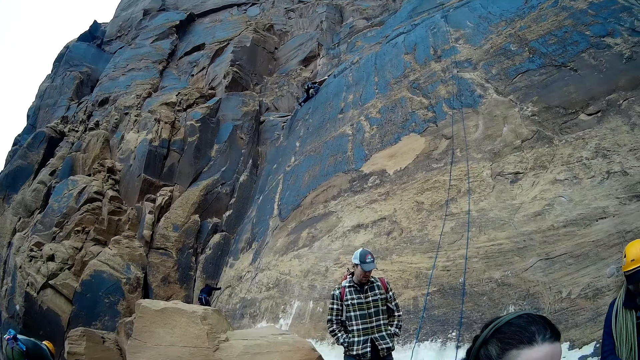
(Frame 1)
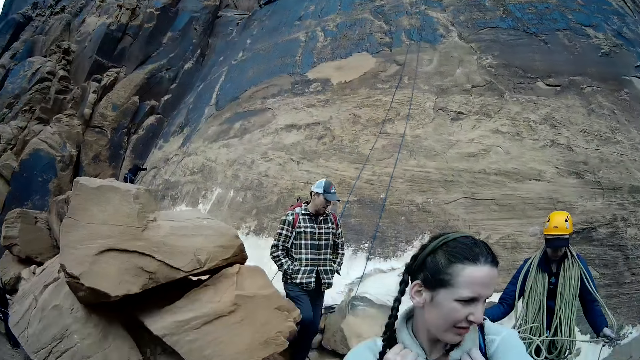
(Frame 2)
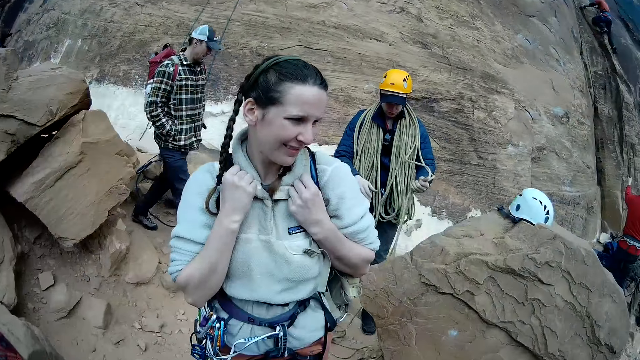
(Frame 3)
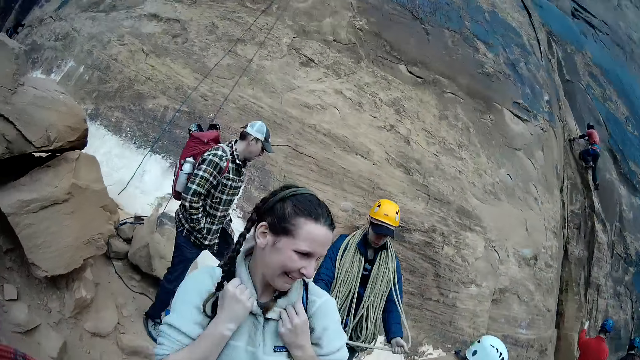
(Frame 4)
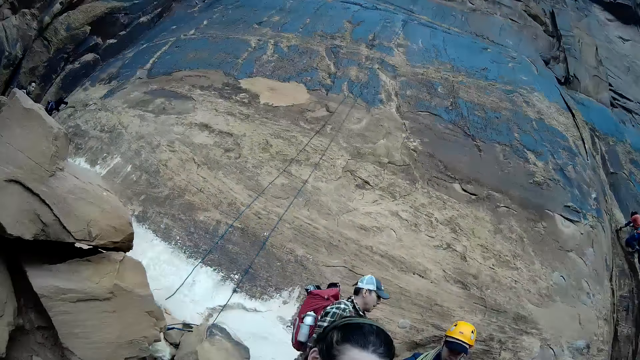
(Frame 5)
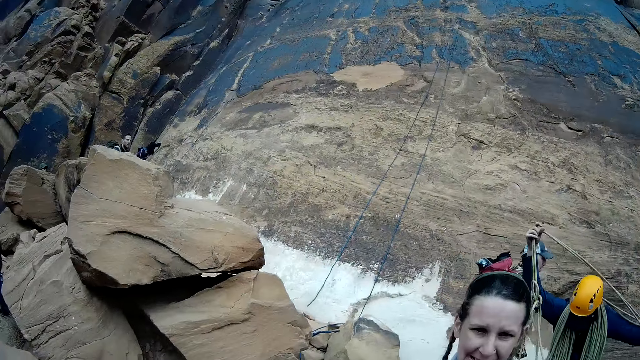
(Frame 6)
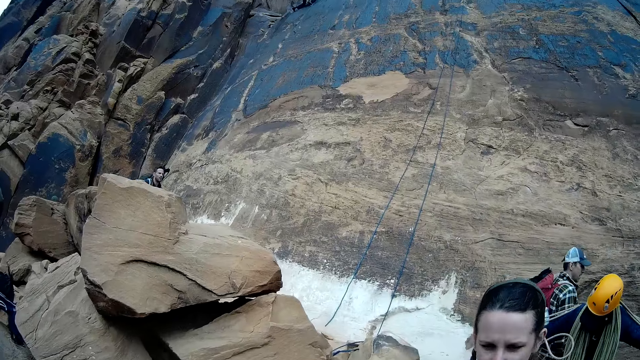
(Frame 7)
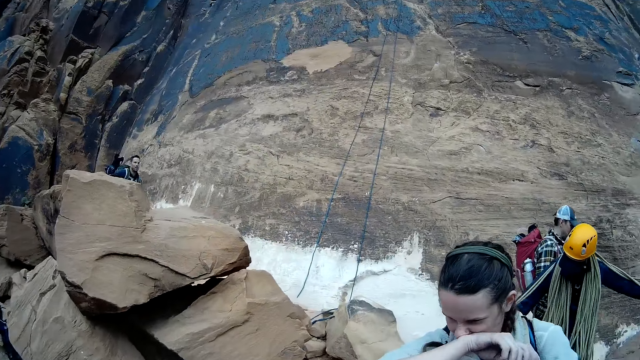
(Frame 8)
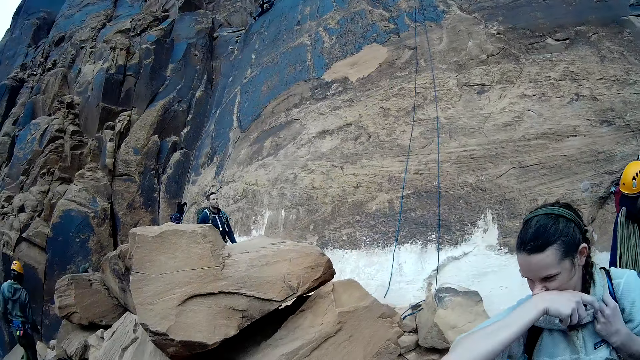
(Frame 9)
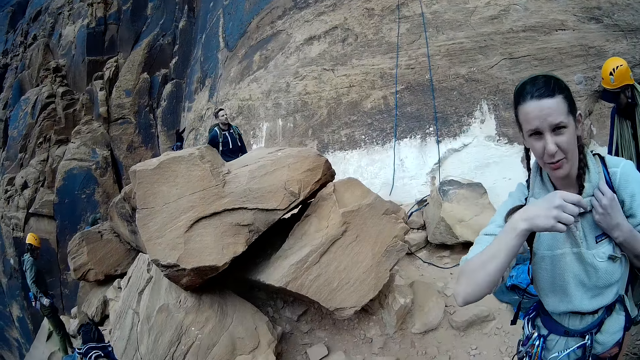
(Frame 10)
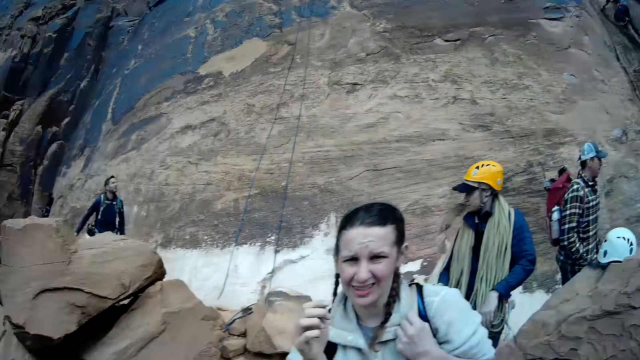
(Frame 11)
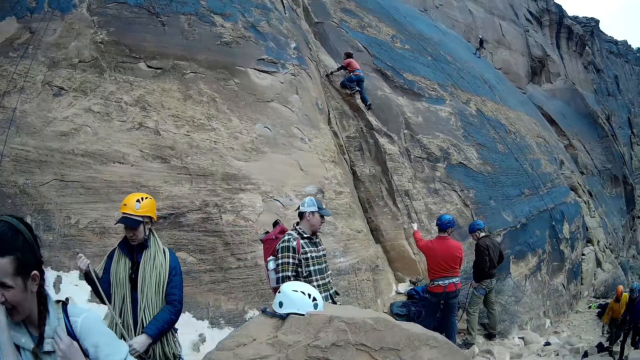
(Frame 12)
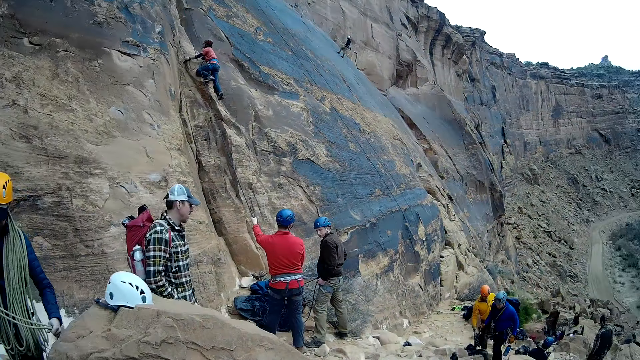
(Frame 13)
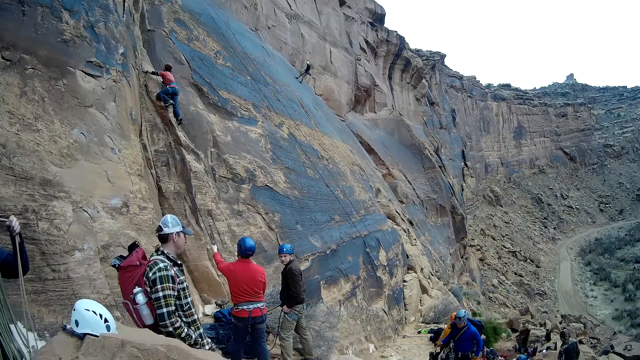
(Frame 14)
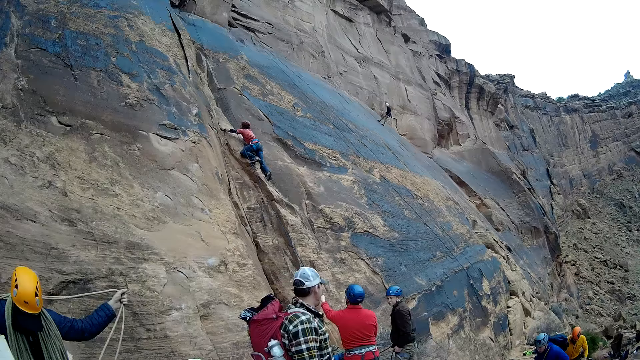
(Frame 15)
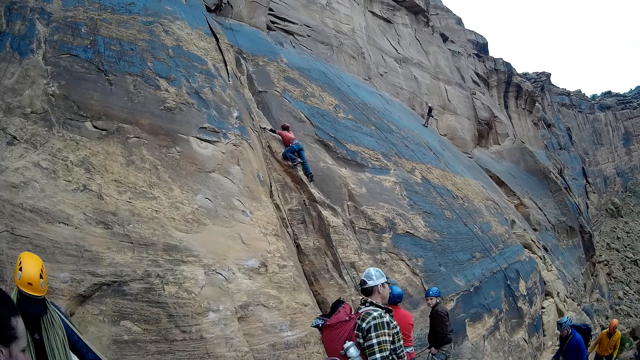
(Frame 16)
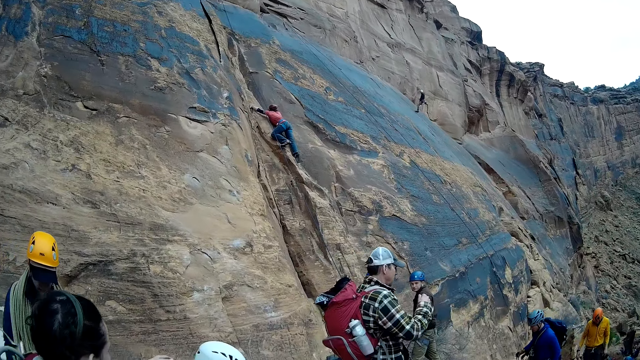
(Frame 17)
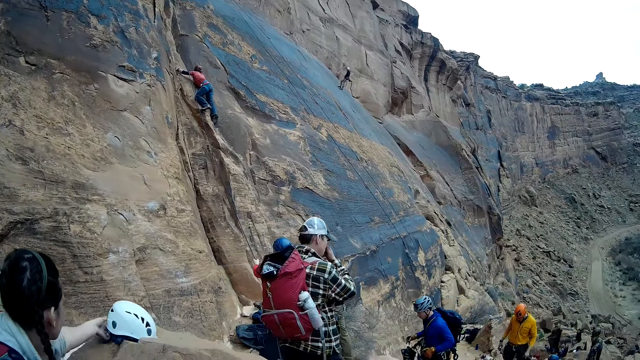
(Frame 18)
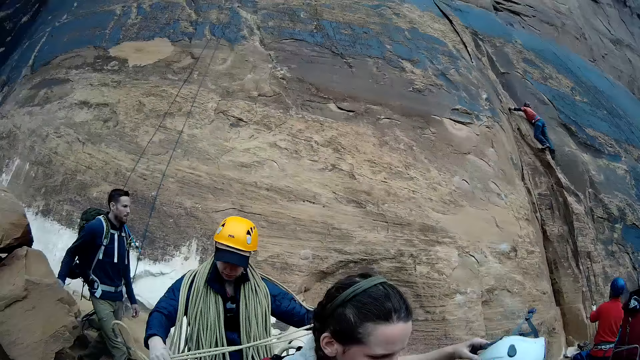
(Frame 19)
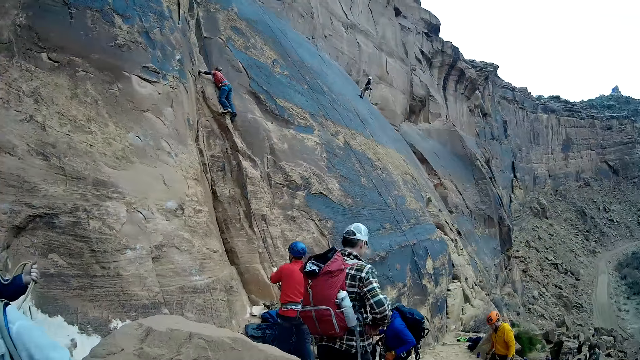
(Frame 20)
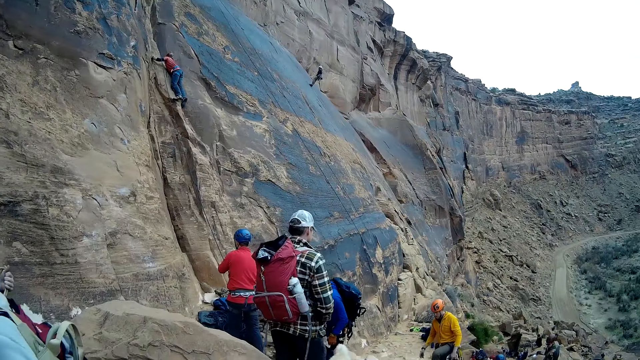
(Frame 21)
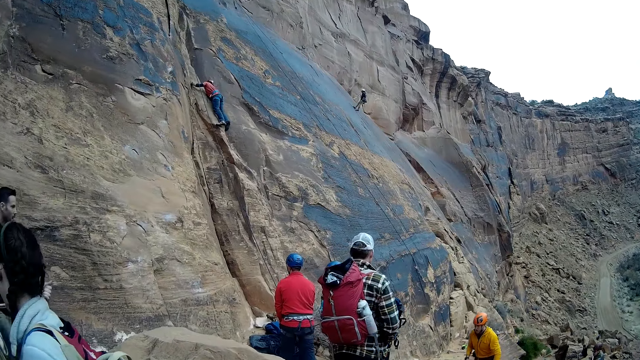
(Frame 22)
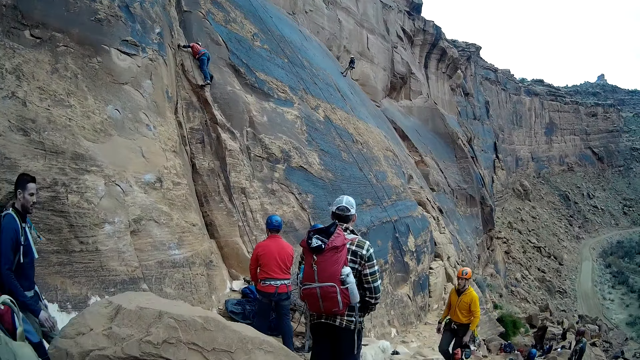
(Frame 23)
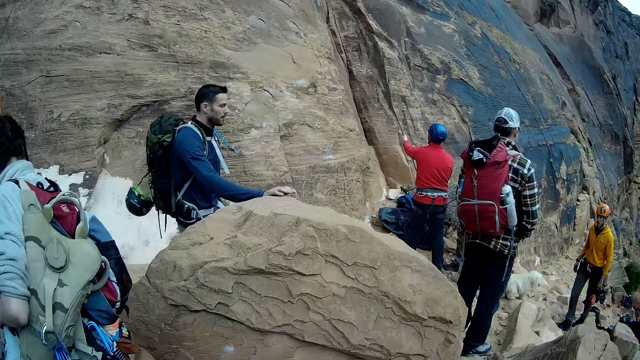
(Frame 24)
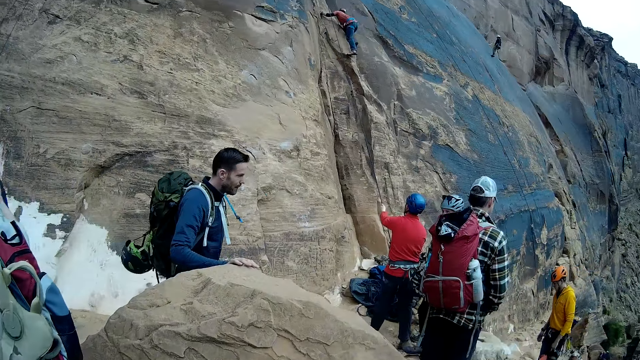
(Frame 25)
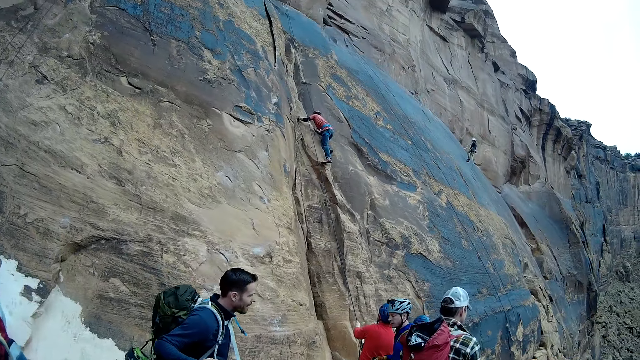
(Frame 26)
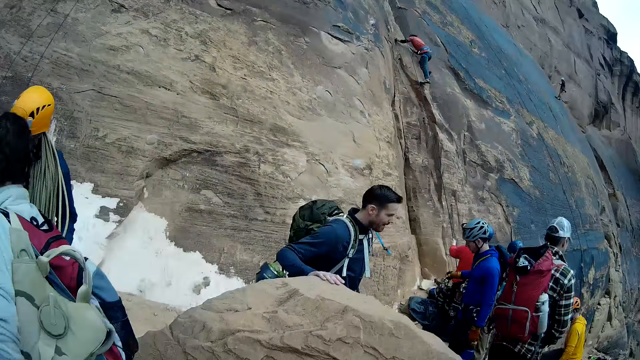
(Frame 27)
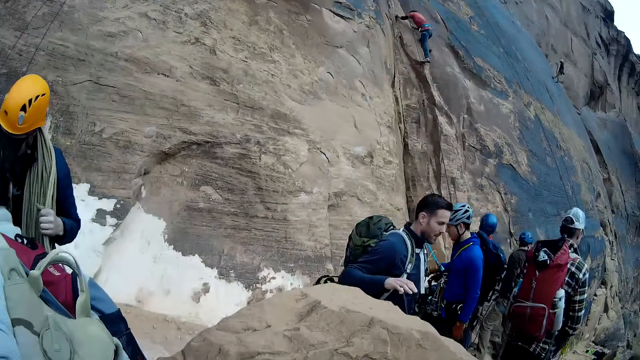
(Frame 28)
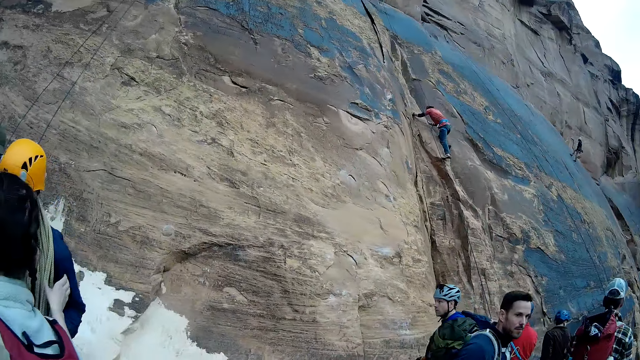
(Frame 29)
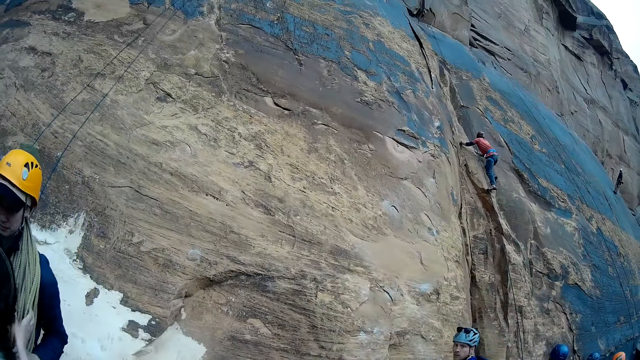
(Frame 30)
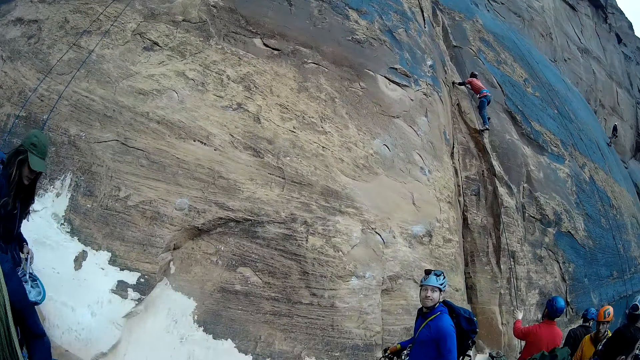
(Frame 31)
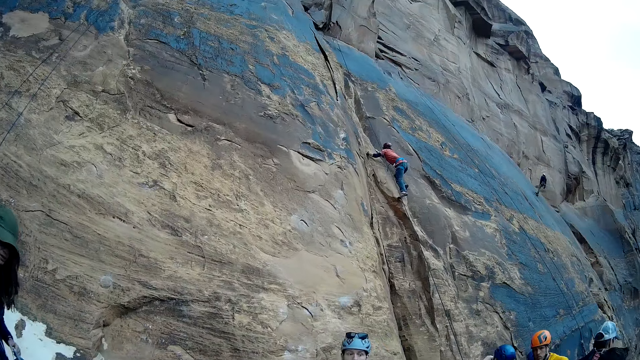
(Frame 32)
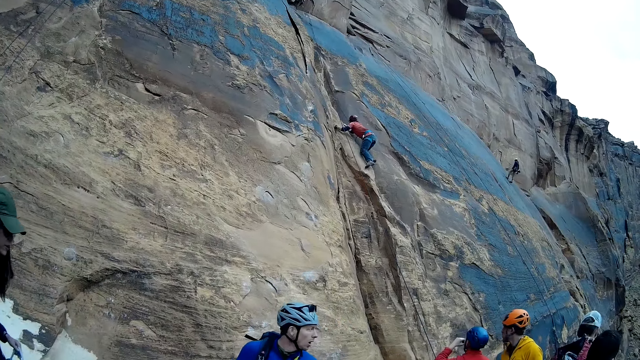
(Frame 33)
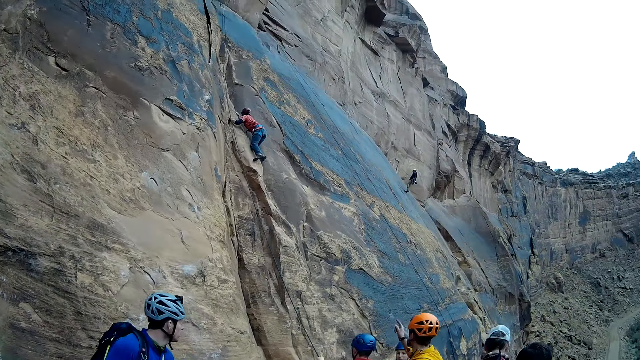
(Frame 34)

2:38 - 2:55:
A man stretches ropes. A woman looks around. Another man climbs the rocks. Another man holds the rope. Another man stands close to the third man. Another woman climbs the rocks. Another man walks around. The first man puts the ropes on his shoulders. Another man climbs the rocks with a rope. The first woman rubs her nose with her hand. The sixth man climbs the rocks with the rope. Another woman turns around. The first man stretches the ropes. The first woman looks around. The first man stretches the ropes. Another man walks around. The camera wearer interacts with a woman. Another man climbs the rocks. The second man climbs the rocks. The third man holds the rope. The fourth man stands close to the third man. The camera wearer walks around. Another man walks around. Another man walks around. The fourth man looks at the camera wearer. The first man puts the ropes on his shoulders. The first woman walks around. The seventh man wipes his face with his hand. The first woman picks up a helmet on the rock. The fifth man holds a rock. The first man stretches the ropes. The first woman turns around. The eighth man climbs the rocks. The third man holds the rope. The tenth man walks around. The ninth man walks around. The third man moves his hand. The fifth man walks around. The first woman looks around. The first man stretches the ropes. The fifth man holds the rock. The eighth man moves backwards on the rocks. The fifth man walks around. Another man places his right hand on a rock. The second man climbs the rocks. The ninth man walks around. The first man holds the ropes. The second man climbs the rocks. The fourth man stands close to the third man. The first woman holds the ropes on the first man. The ninth man walks around. The fifth man walks around. Another woman walks around. The camera wearer looks around. The third man touches his face. The fourth man looks around. The ninth man looks around. The tenth man looks around.

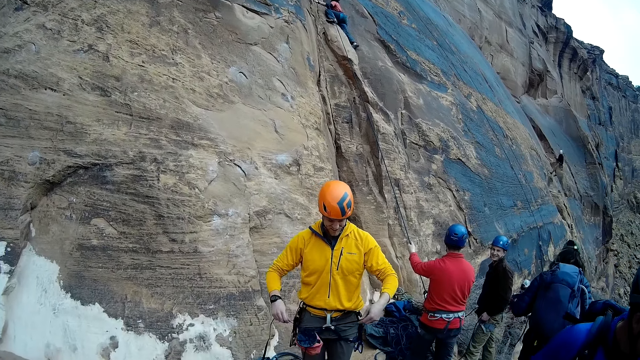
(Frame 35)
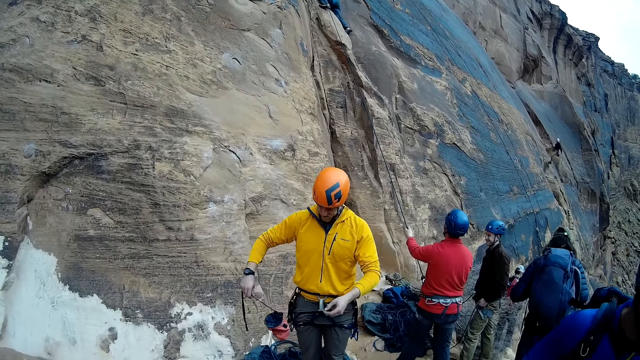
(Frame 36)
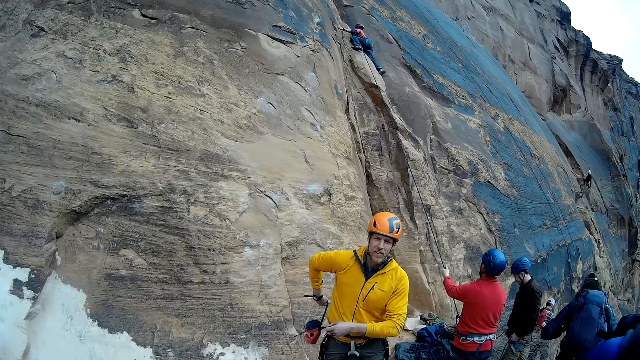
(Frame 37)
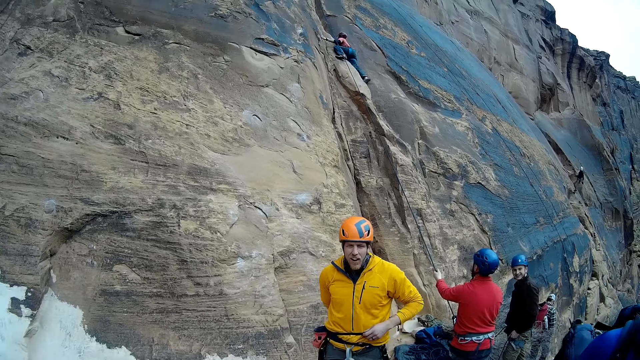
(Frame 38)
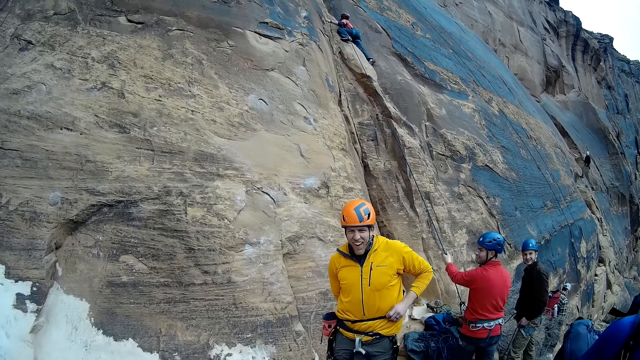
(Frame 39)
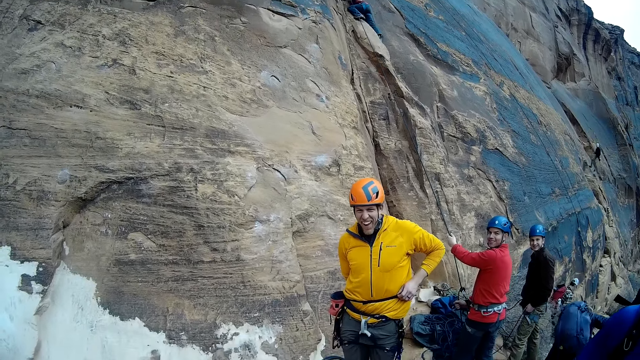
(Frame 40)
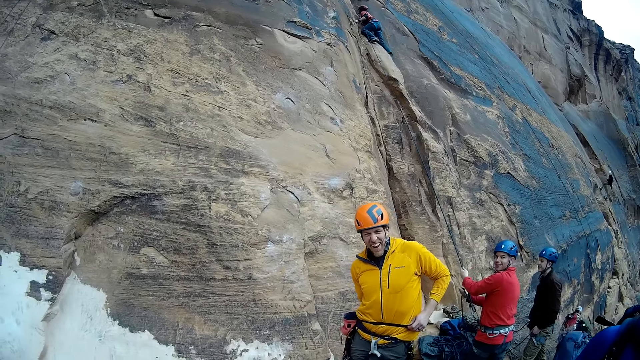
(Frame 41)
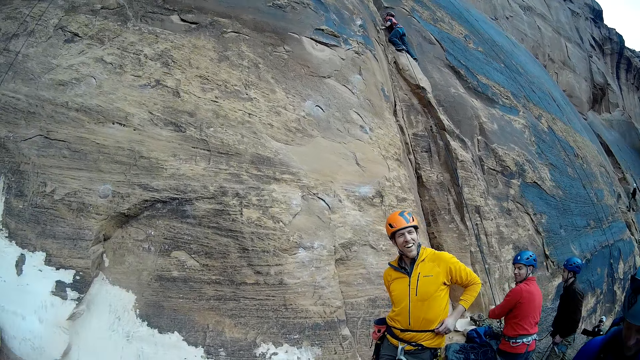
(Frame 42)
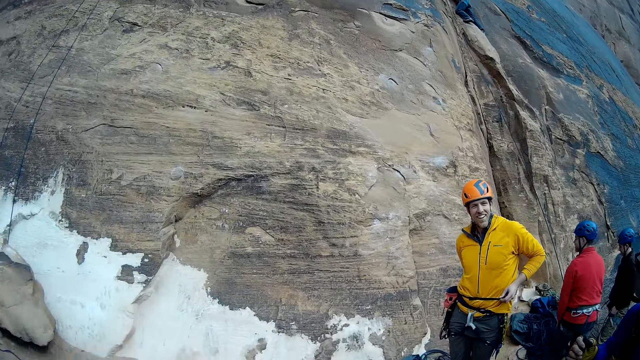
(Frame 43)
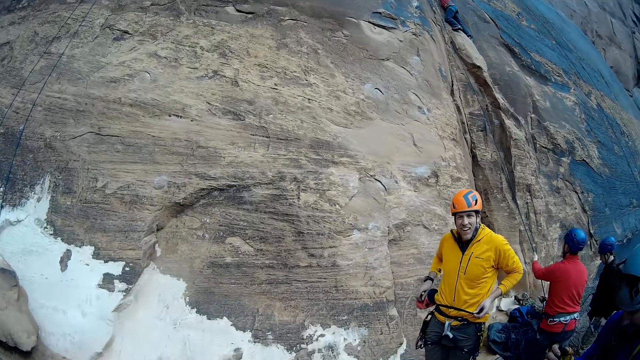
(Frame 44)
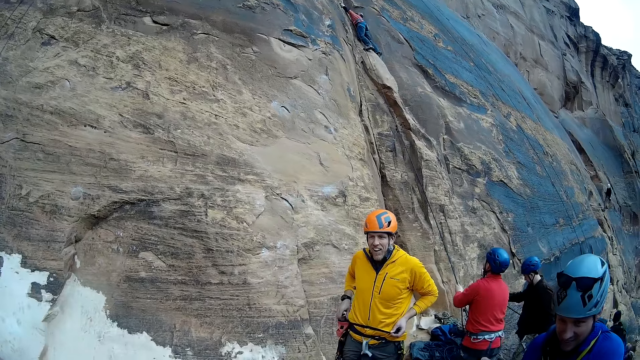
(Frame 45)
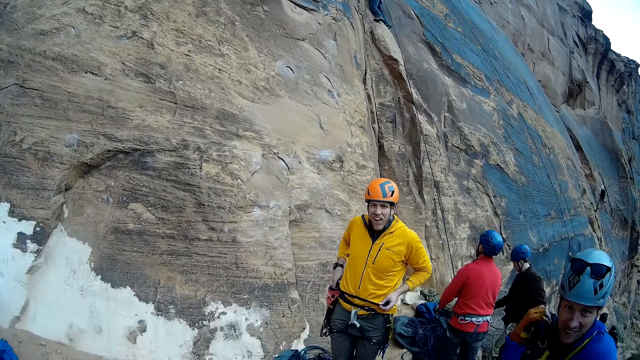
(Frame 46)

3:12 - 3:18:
A man wears his waist bag. The camera wearer interacts with another man. Another man looks around and pulls the rope. The camera wearer moves a hand. They look around. Another man holds a rope.
